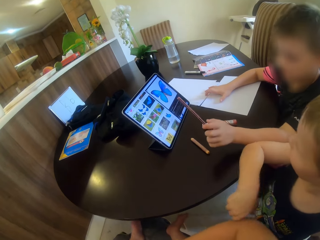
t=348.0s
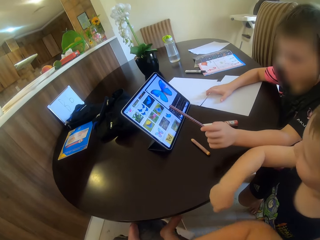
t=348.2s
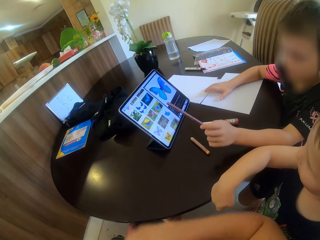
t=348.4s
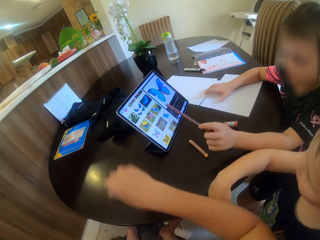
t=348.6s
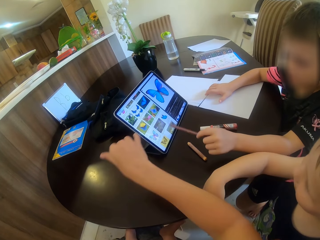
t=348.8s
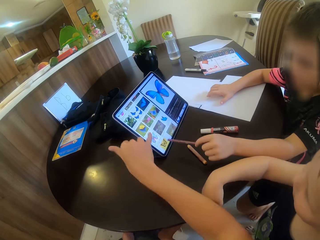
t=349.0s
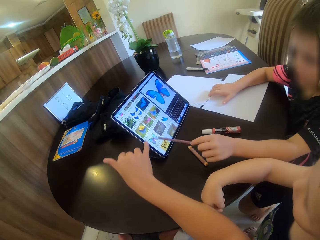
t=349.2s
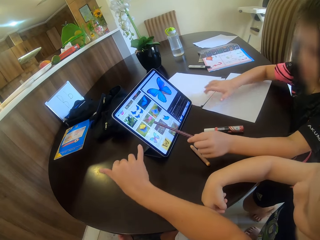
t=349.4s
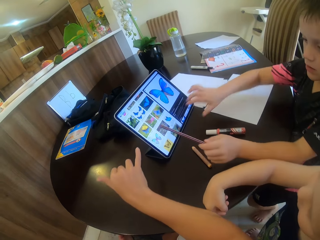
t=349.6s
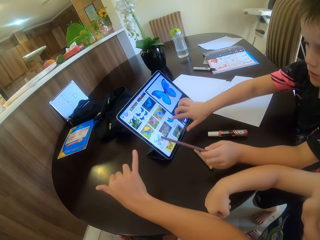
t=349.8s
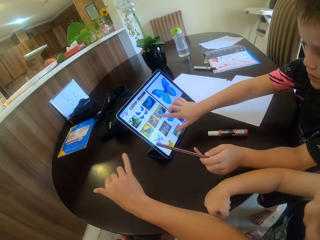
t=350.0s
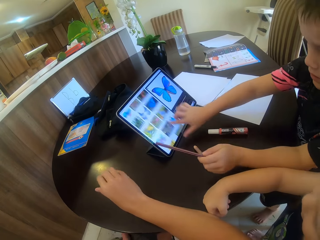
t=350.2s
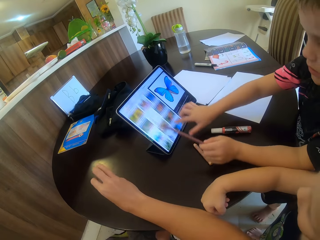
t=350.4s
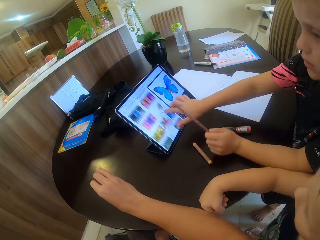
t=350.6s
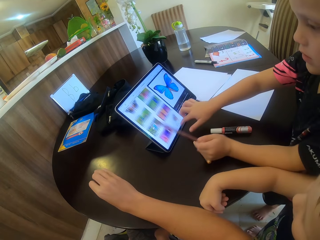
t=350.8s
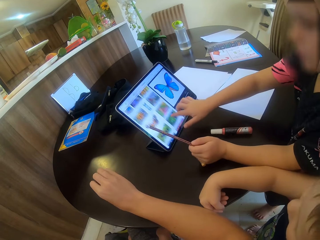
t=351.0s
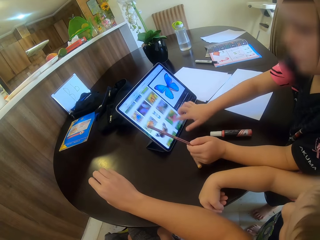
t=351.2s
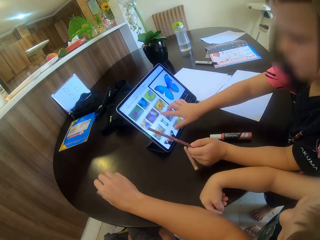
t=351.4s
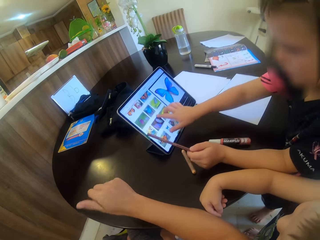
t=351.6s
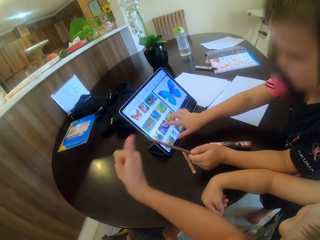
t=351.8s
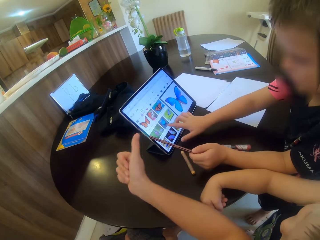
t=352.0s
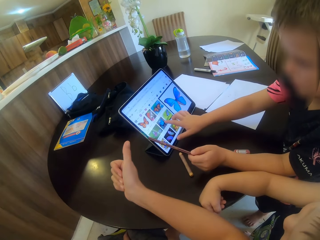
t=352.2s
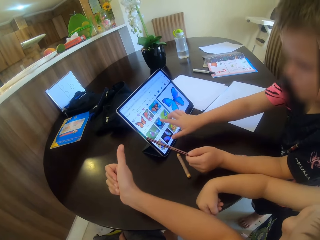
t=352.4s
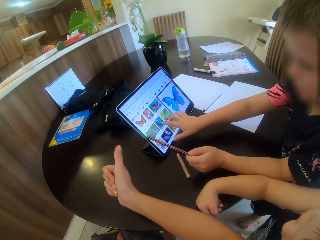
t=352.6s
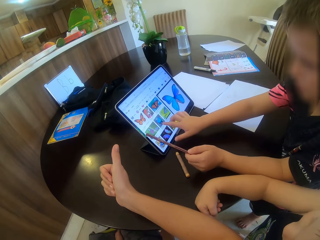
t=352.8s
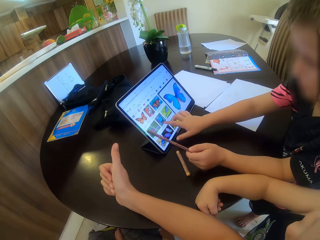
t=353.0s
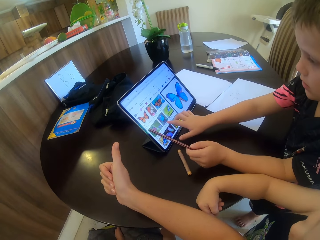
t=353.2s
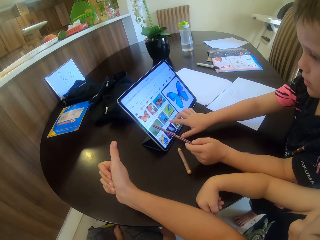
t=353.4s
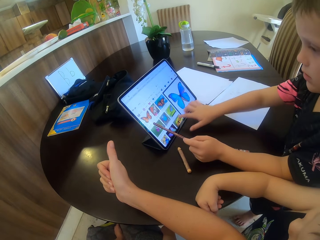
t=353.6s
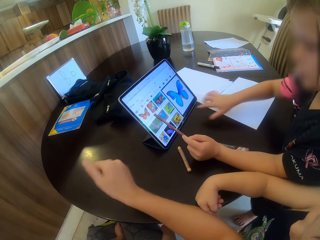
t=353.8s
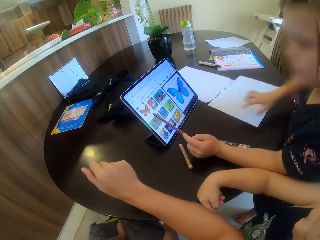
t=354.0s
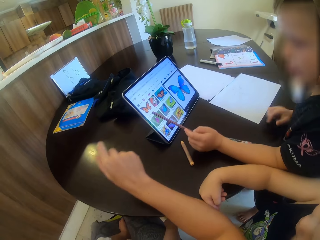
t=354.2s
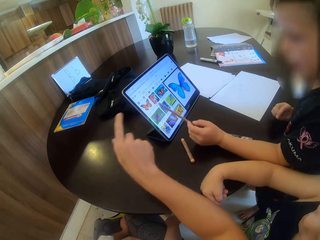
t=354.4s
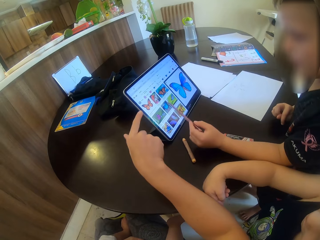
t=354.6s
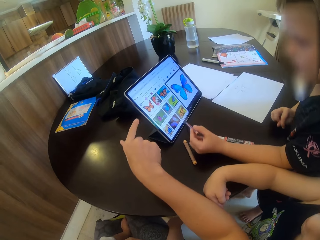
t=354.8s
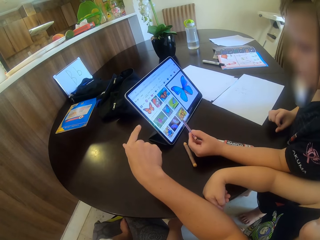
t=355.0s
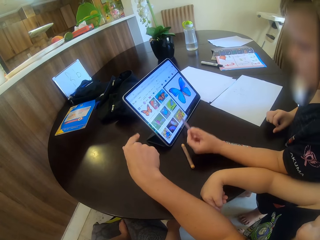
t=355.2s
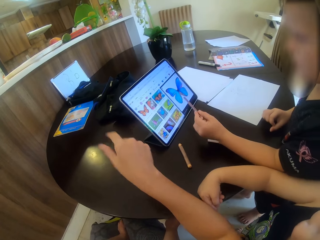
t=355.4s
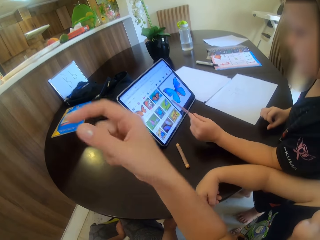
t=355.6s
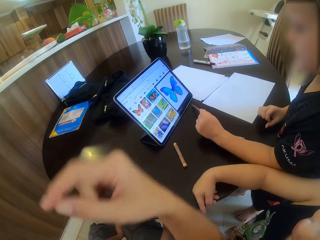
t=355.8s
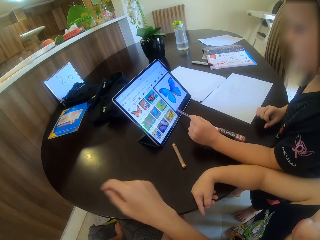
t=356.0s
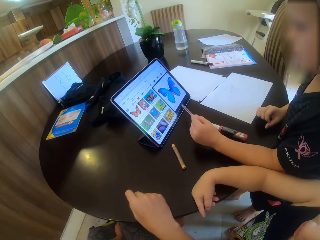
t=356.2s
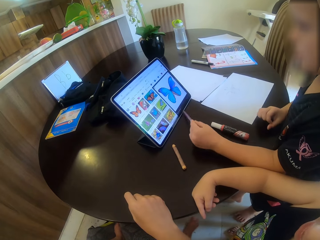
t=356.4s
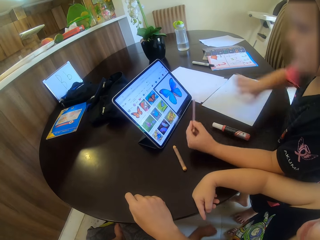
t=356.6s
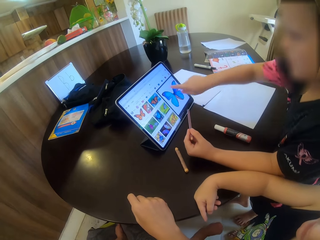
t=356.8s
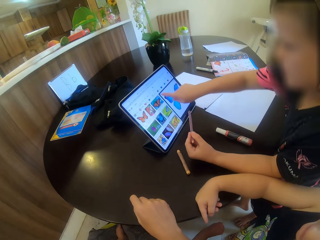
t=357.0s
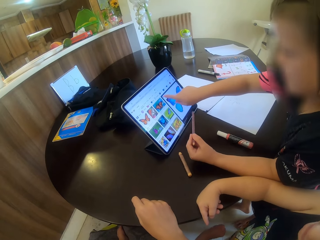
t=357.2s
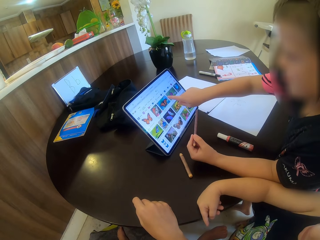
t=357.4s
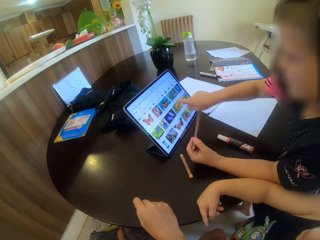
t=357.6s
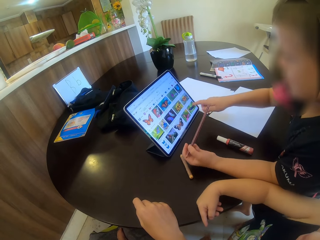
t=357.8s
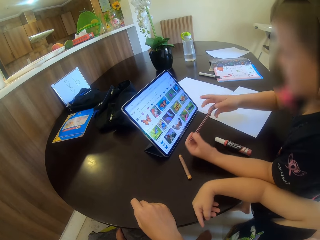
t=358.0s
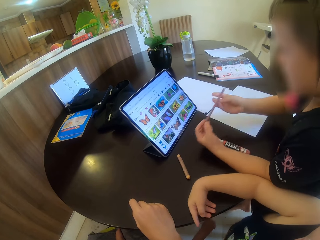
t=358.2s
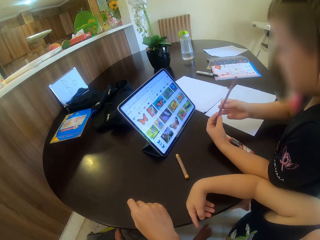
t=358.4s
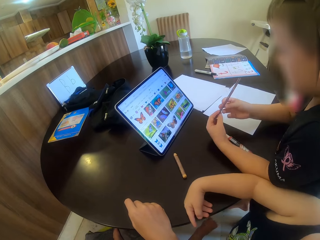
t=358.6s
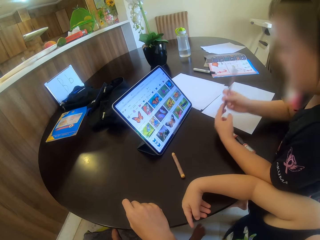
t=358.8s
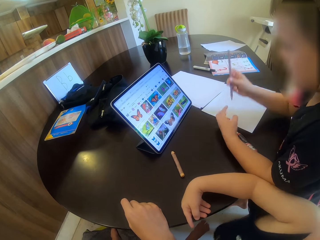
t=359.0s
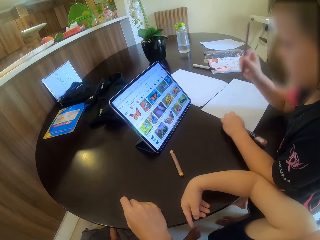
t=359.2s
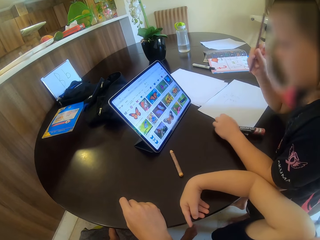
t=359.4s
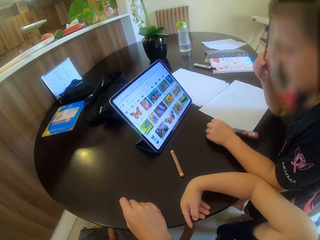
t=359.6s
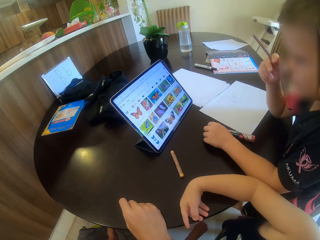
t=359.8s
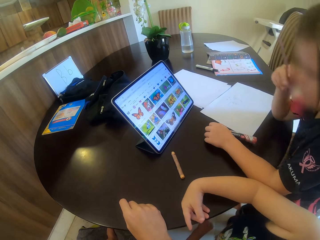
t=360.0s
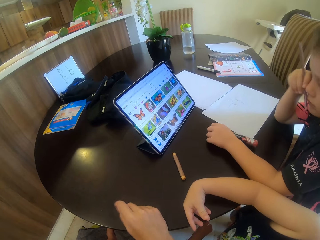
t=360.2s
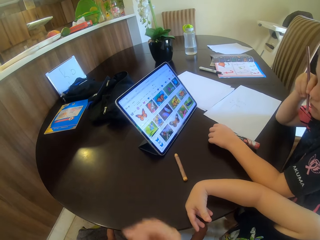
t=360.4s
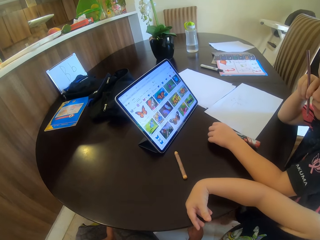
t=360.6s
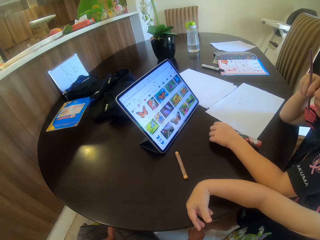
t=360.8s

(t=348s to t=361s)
The camera wearer points at the tablet. A child scrolls on the tablet. The camera wearer lifts his hand and puts down his hands. The child points at the tablet and holds the pencil with the other hand.

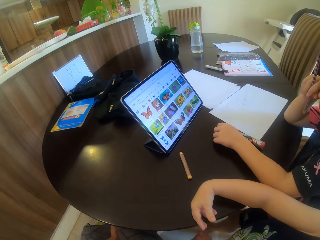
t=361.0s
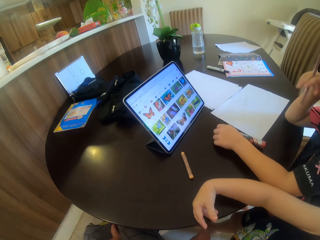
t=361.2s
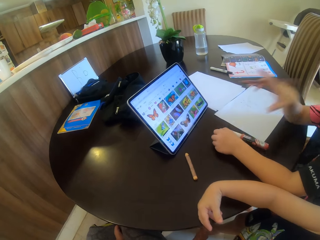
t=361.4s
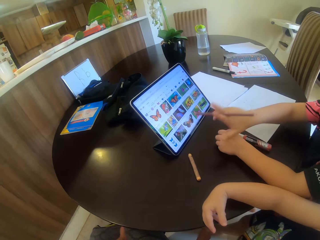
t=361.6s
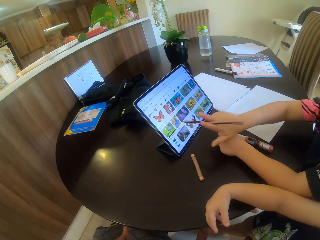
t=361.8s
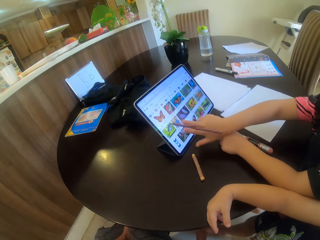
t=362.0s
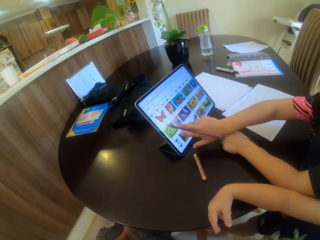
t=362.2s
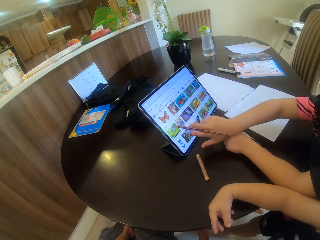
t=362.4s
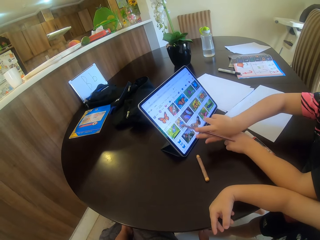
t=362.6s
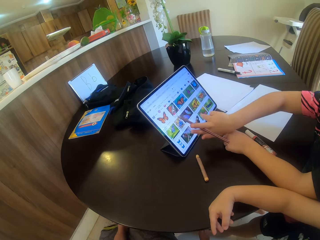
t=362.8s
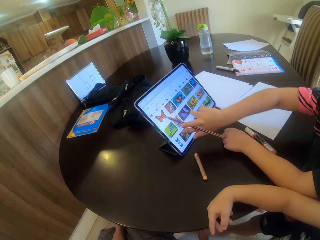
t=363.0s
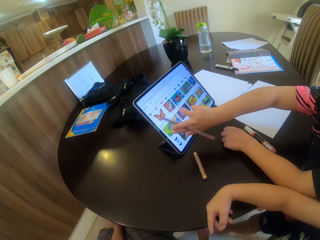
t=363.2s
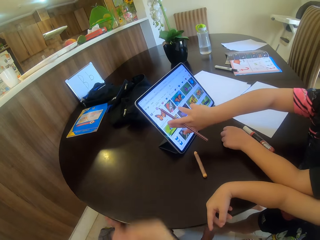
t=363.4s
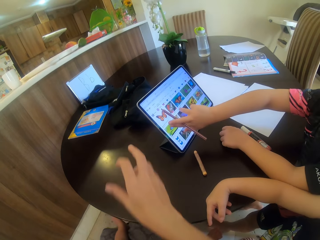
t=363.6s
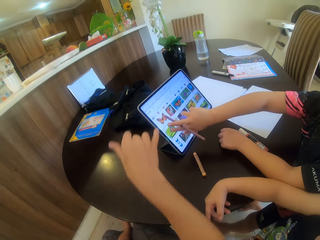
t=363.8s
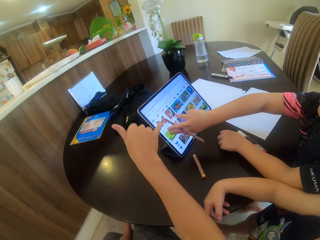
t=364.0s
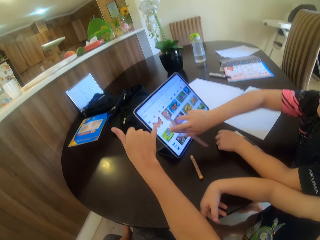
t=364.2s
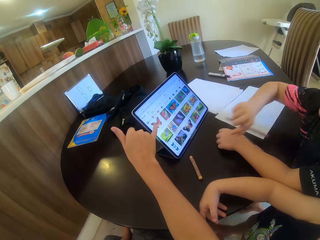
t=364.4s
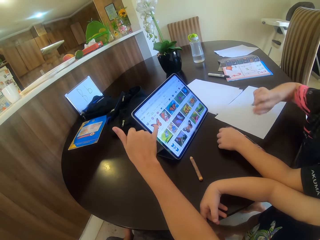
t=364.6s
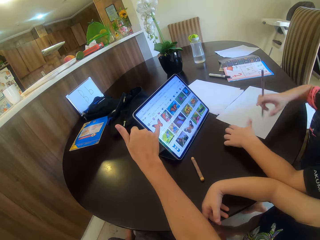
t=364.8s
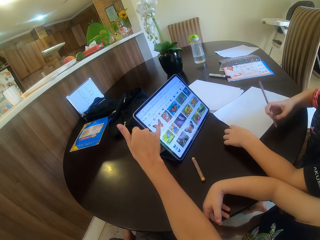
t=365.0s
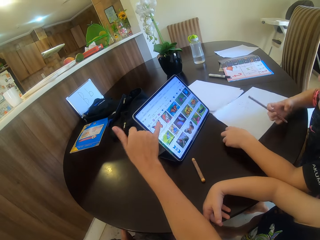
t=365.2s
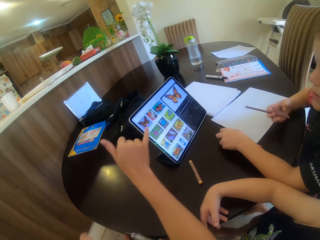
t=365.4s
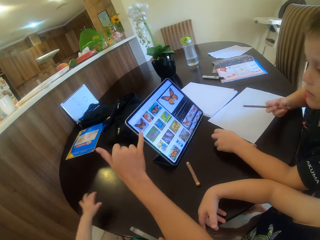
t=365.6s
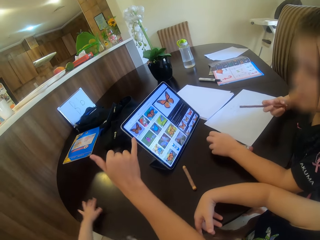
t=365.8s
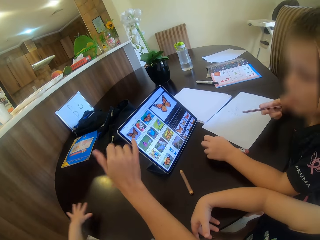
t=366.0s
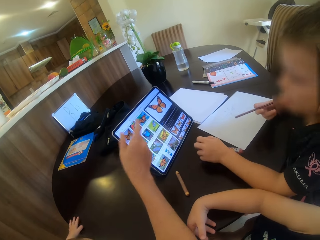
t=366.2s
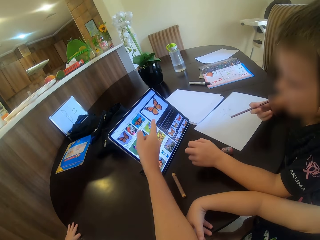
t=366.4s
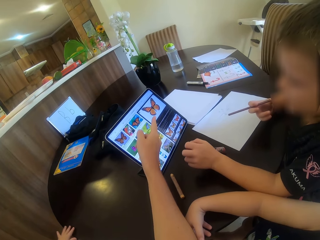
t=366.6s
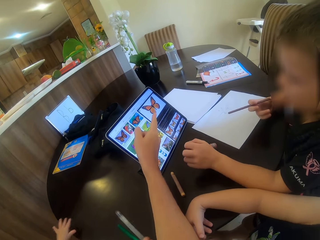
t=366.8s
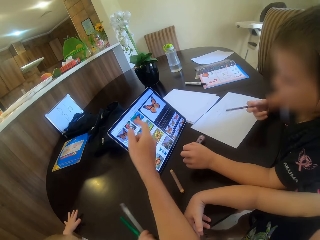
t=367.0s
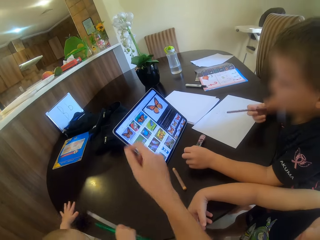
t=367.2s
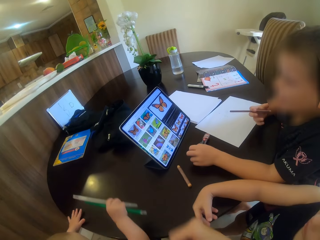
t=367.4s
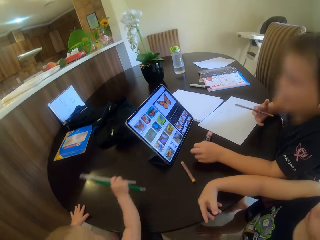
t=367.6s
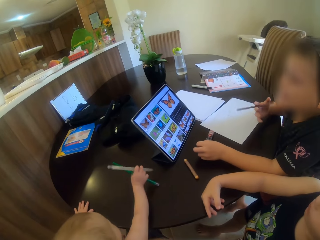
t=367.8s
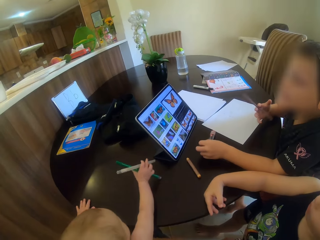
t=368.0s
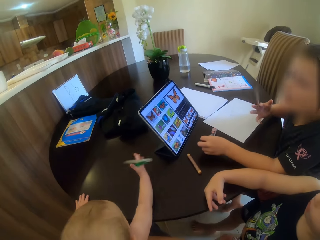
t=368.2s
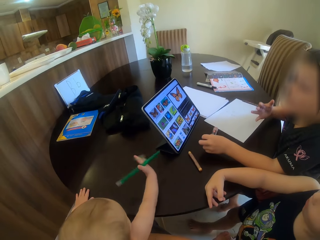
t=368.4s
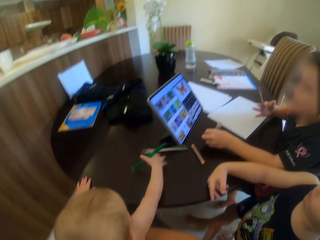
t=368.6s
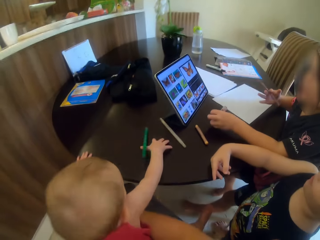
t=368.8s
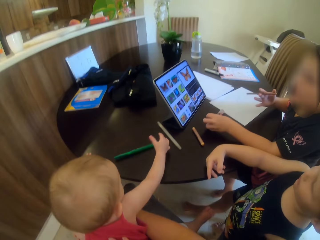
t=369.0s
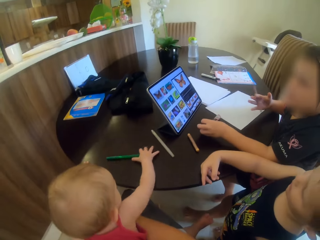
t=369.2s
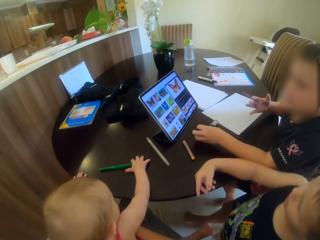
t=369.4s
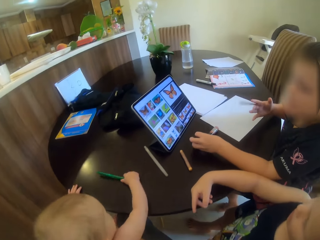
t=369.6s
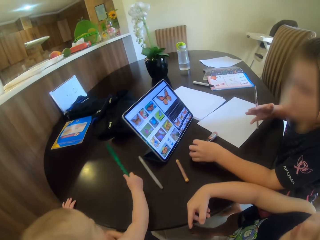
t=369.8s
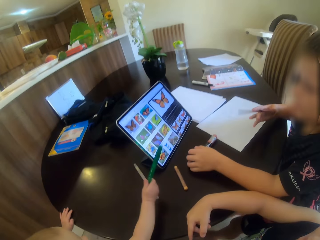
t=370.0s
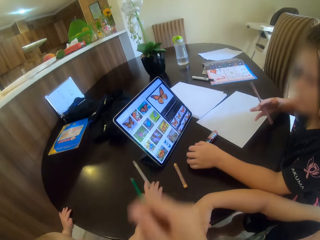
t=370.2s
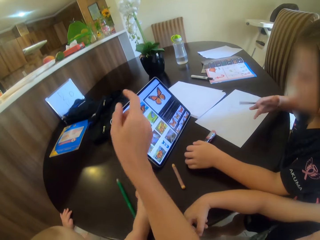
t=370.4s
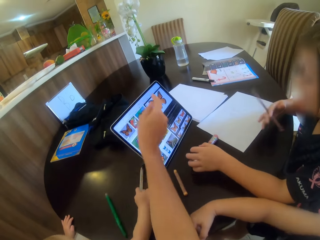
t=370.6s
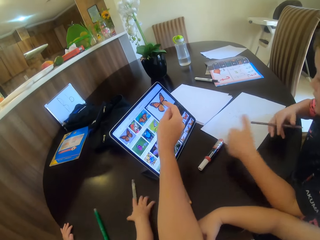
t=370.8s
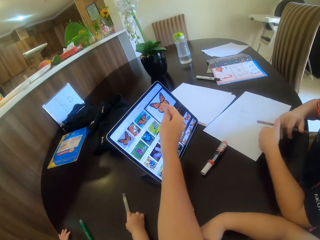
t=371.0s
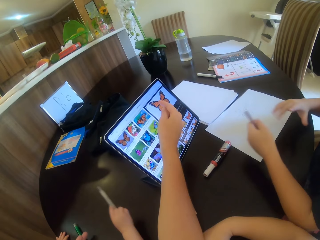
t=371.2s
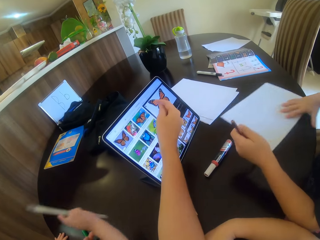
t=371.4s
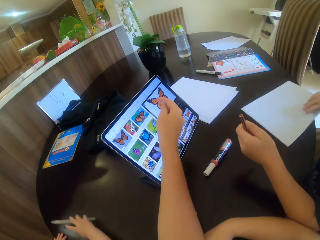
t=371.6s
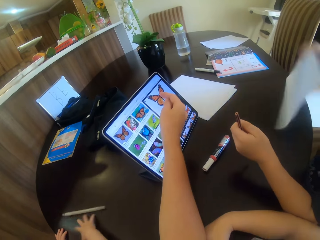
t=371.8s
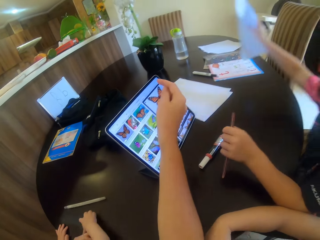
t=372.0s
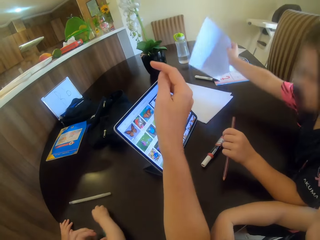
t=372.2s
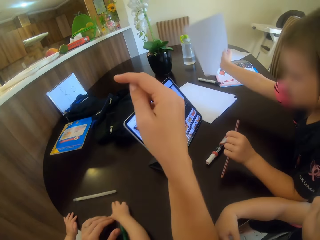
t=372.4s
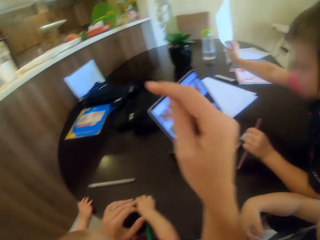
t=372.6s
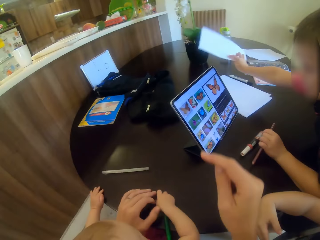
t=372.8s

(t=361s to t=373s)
A child points at the tablet. The camera wearer points at the tablet. Another child drops the pens on the table and plays with the pens. The first child lifts the paper.
